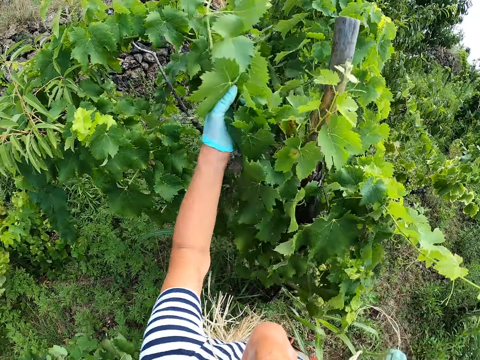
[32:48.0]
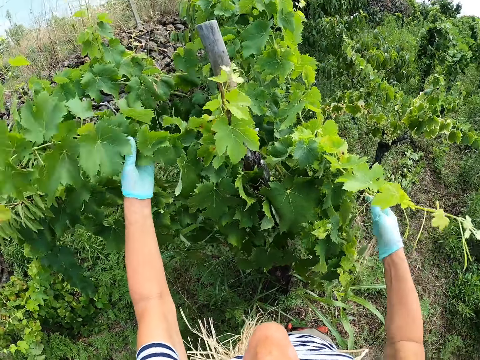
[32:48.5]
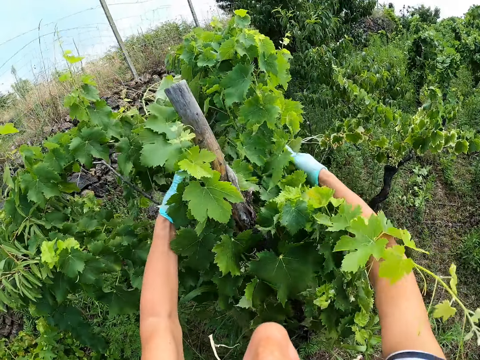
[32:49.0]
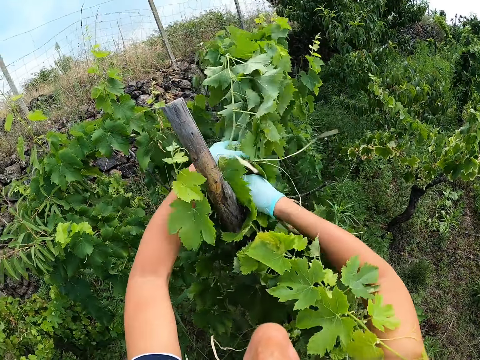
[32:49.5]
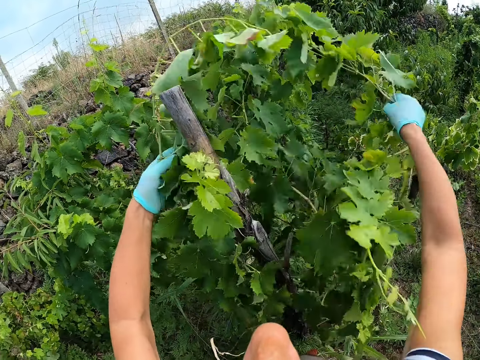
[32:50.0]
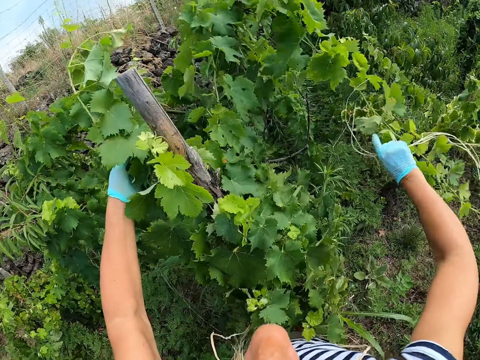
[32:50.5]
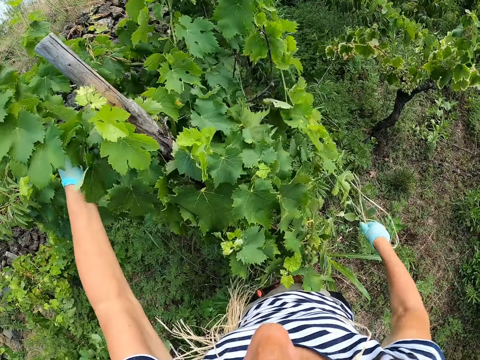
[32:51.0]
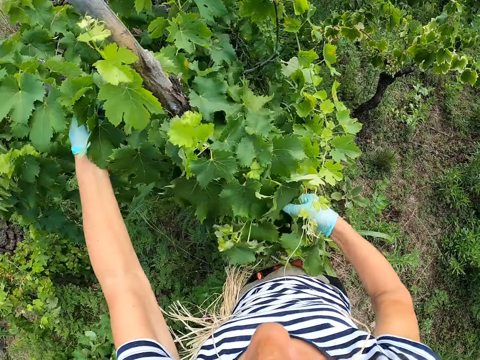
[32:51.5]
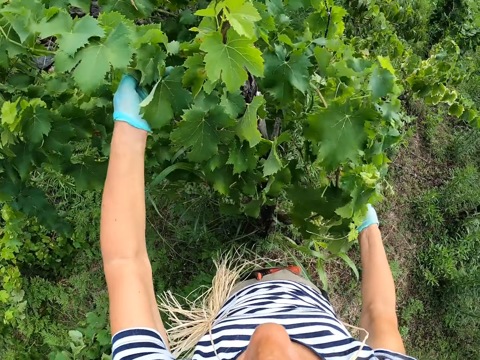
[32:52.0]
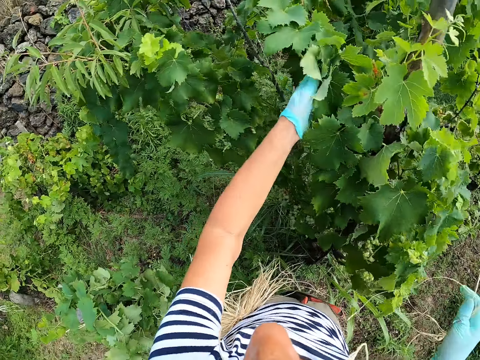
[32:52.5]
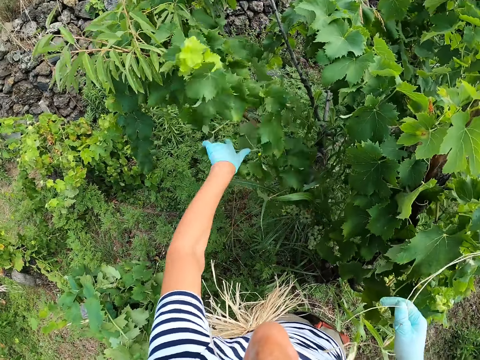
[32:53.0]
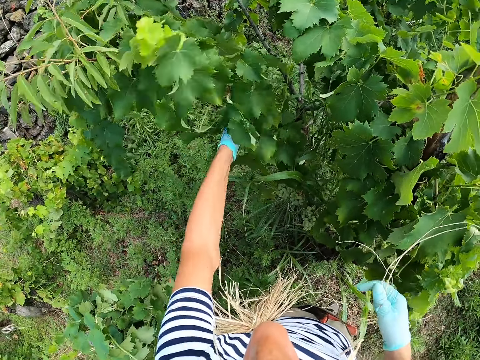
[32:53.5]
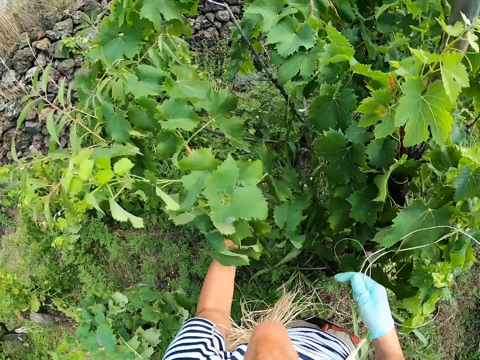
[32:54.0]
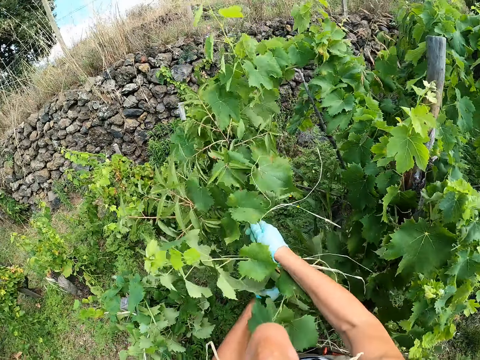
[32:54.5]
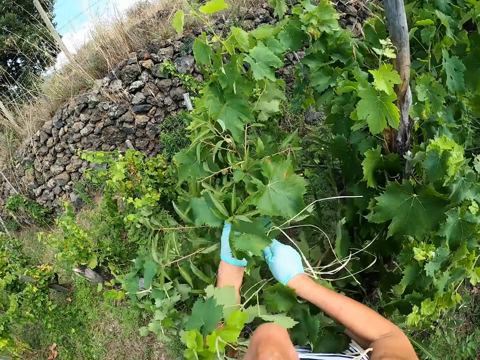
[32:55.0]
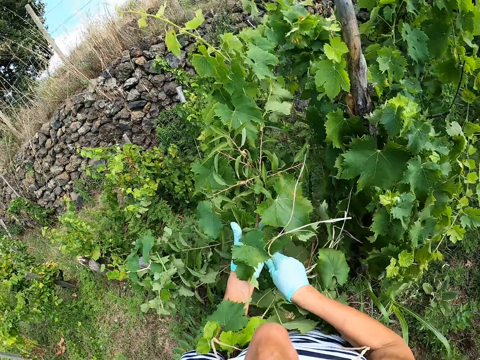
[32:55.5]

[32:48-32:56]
The camera wearer holds the plant. They pull leaves together.

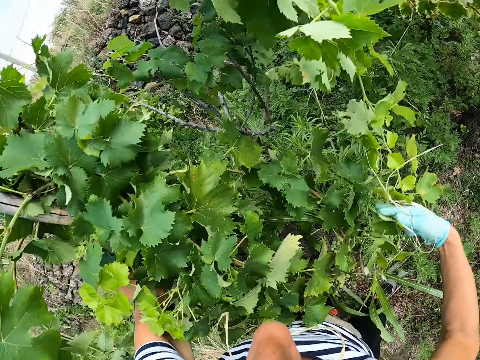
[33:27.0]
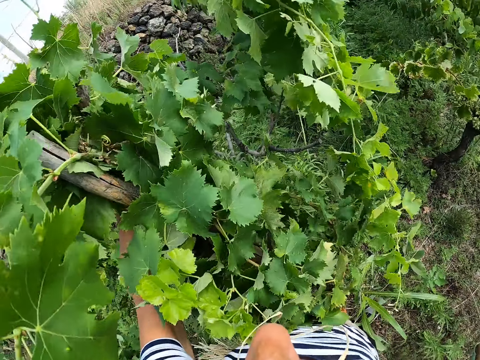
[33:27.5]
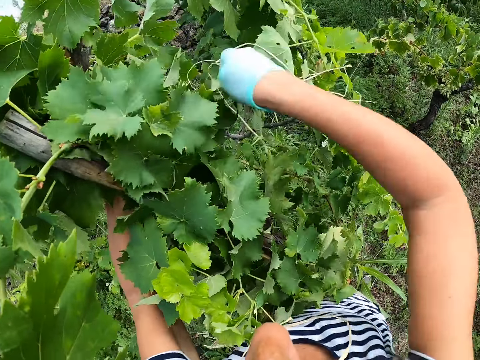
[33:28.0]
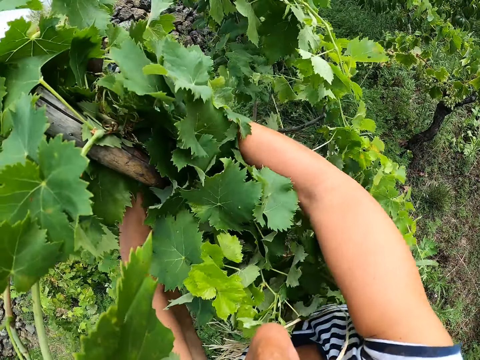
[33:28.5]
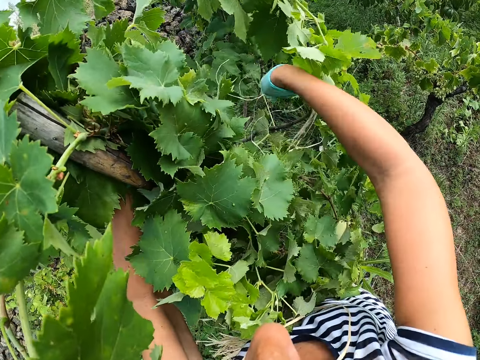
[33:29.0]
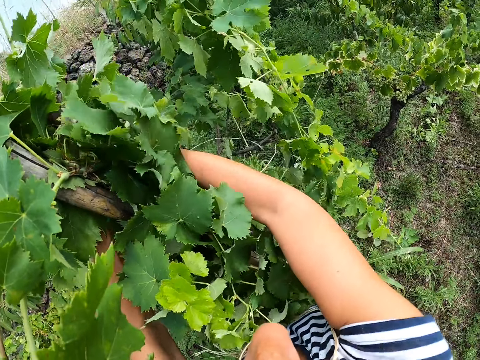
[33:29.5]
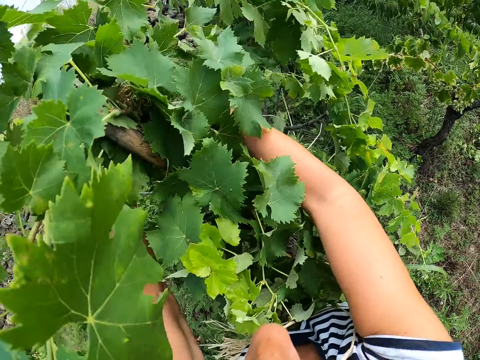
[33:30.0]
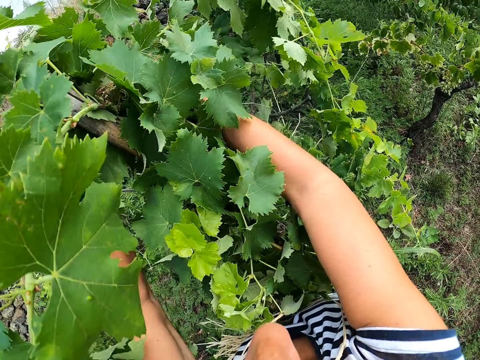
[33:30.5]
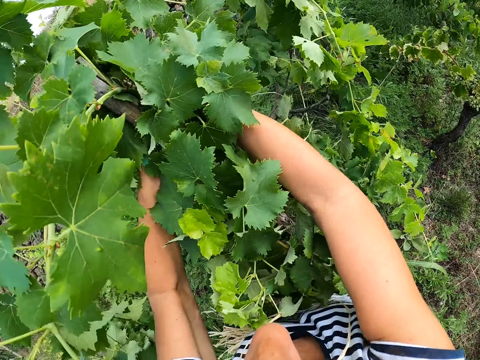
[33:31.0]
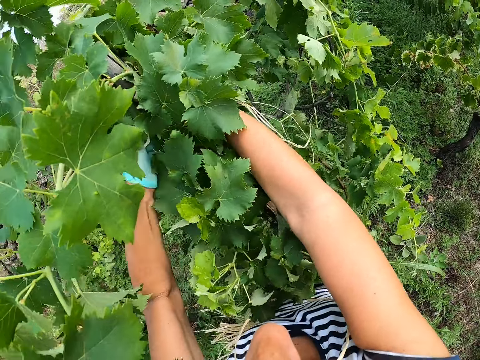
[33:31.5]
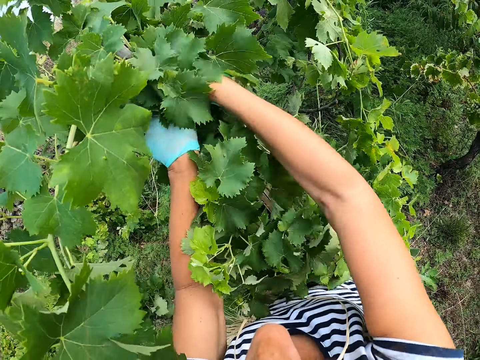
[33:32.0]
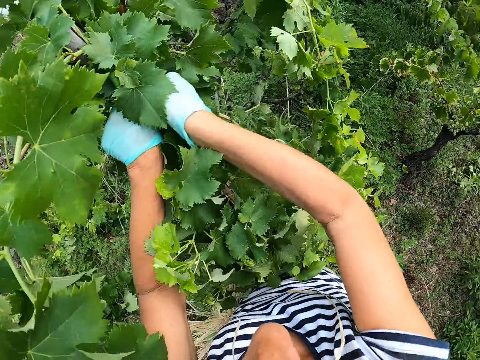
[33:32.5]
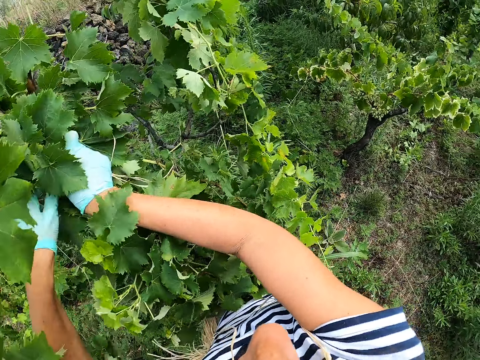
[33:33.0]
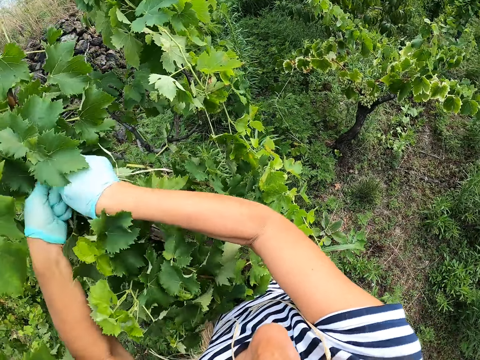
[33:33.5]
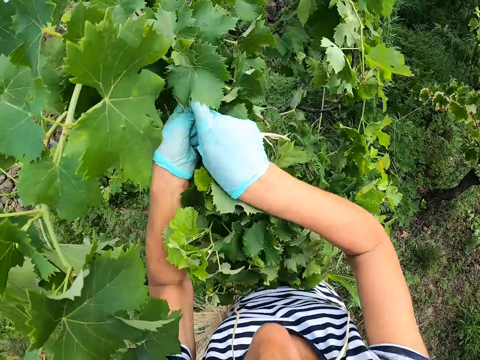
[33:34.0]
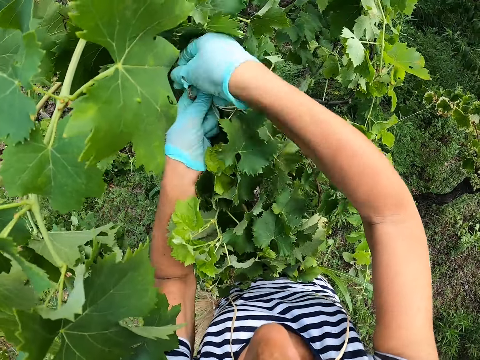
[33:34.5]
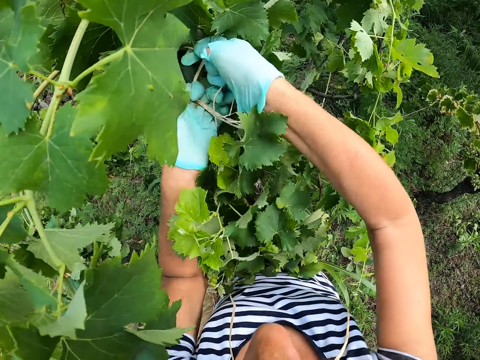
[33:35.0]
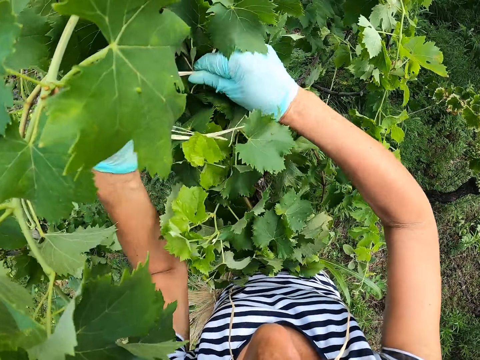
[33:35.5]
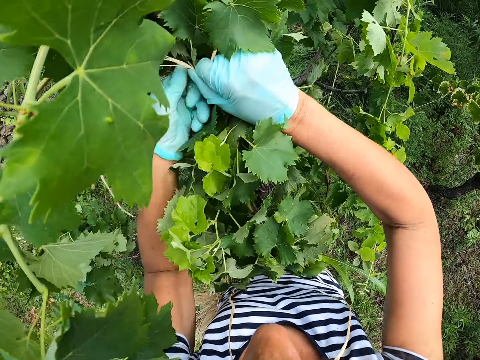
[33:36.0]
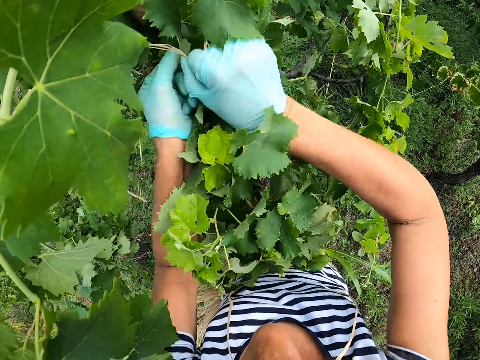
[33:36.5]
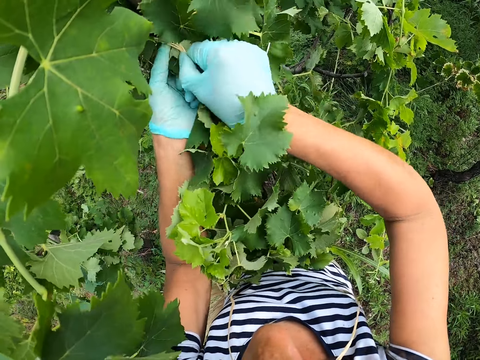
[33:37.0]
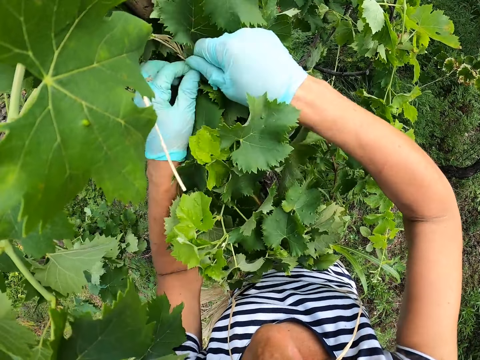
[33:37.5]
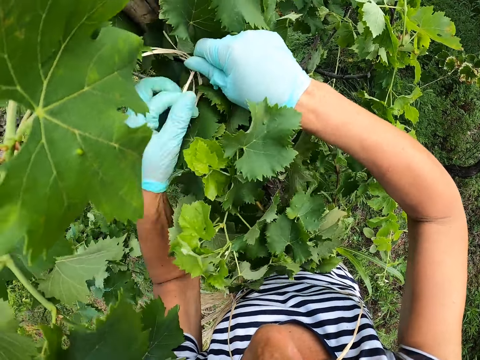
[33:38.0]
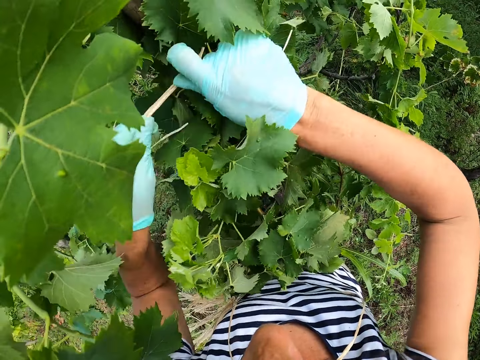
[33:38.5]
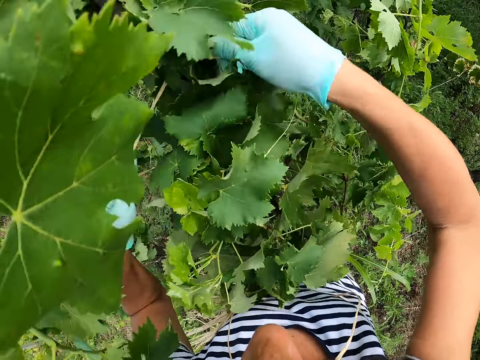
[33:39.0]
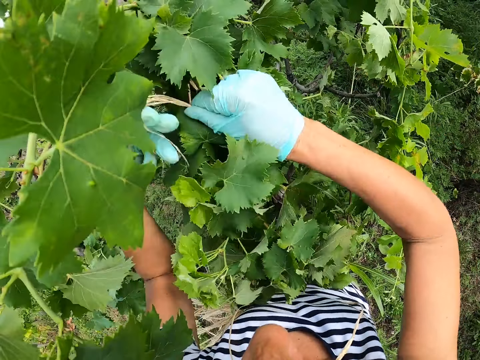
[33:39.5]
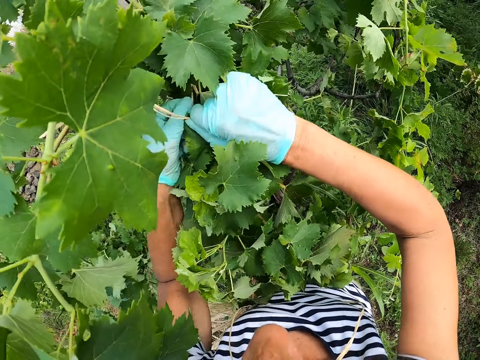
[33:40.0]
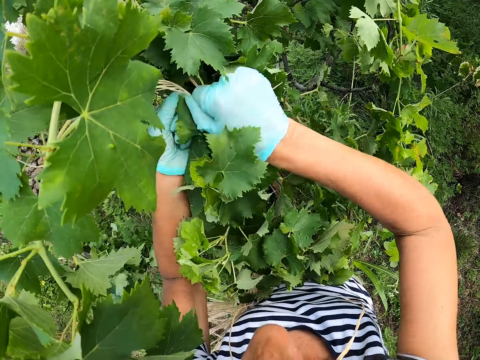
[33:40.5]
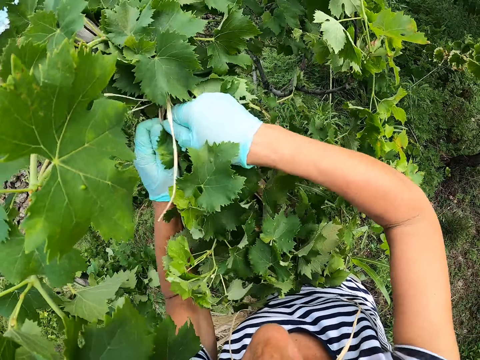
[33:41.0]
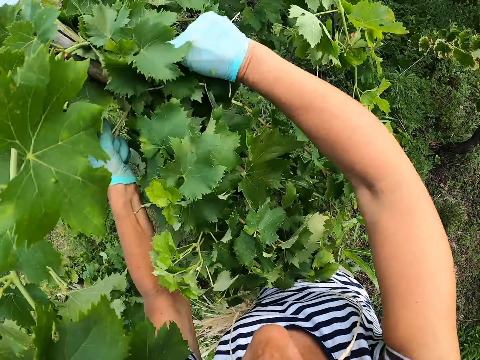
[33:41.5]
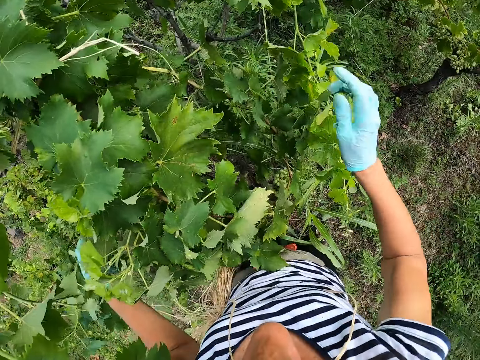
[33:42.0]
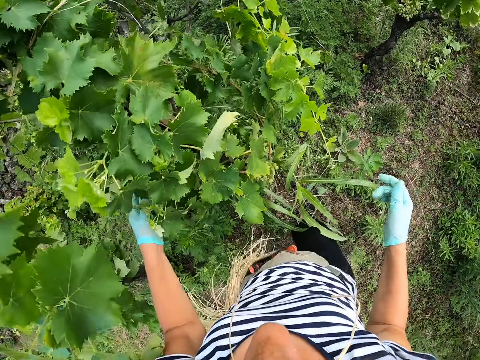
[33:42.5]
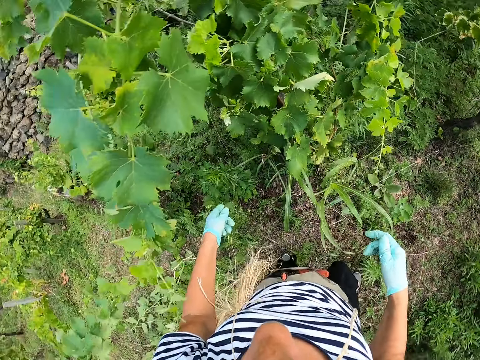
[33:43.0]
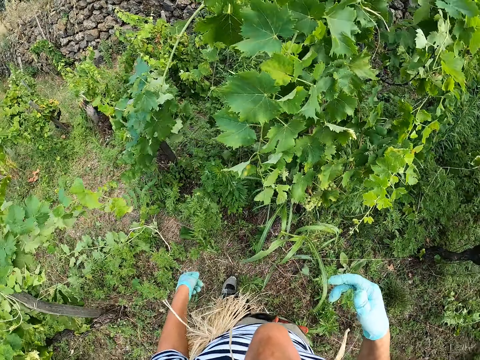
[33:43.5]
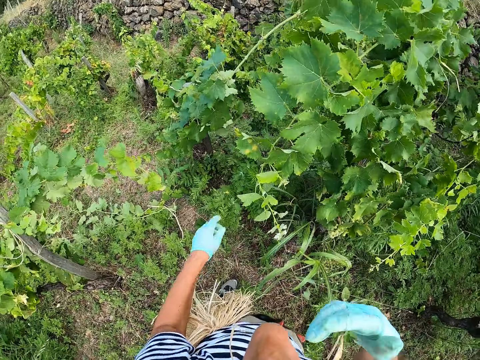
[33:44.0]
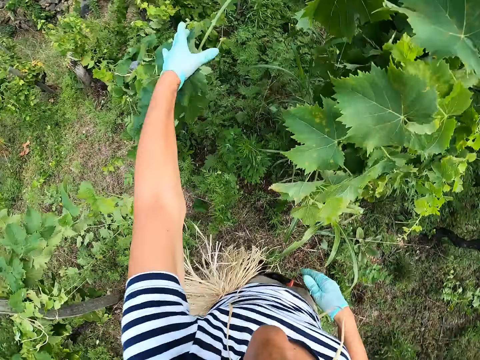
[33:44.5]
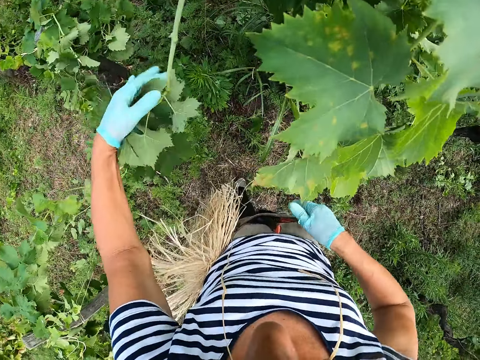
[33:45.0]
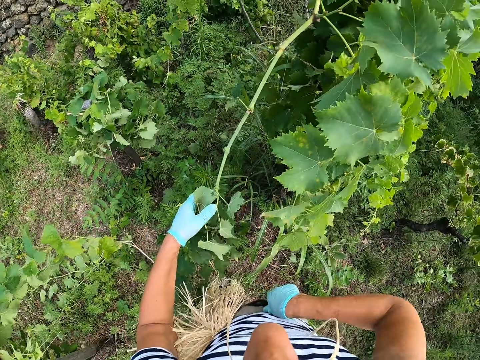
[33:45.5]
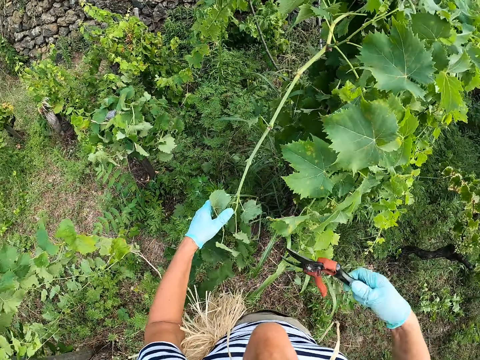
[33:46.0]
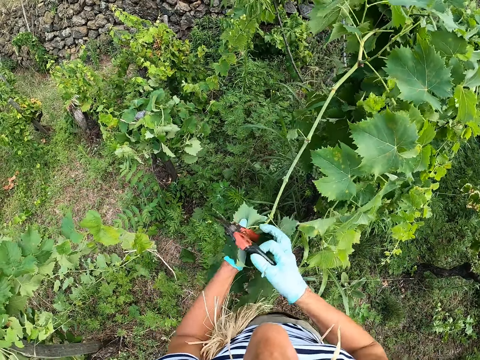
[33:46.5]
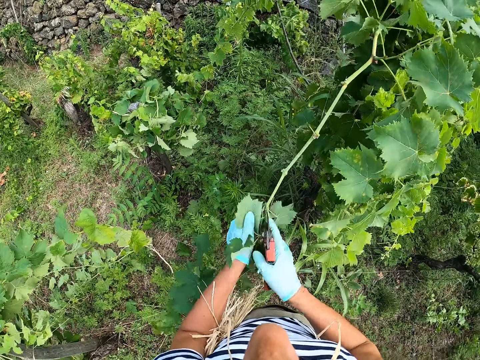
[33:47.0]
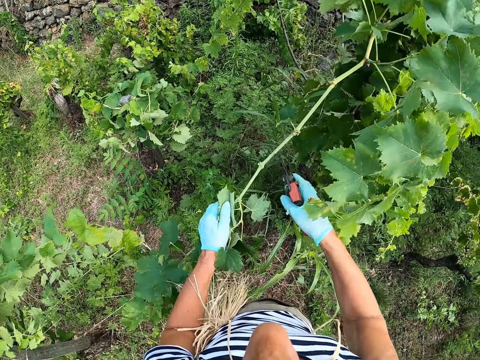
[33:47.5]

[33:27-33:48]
The camera wearer ties the plant on the pole. They move. They hold the plant. They remove the pruning shears from the pocket. They cut the plant.
